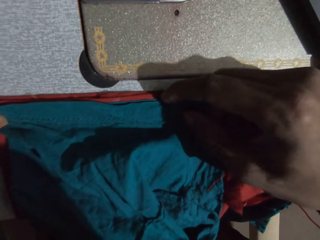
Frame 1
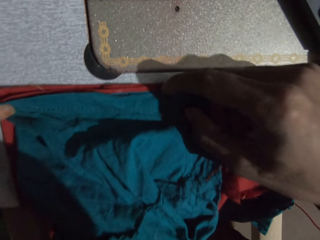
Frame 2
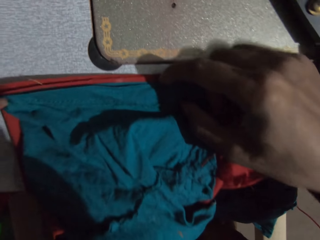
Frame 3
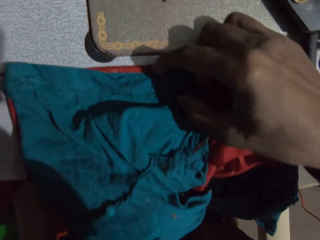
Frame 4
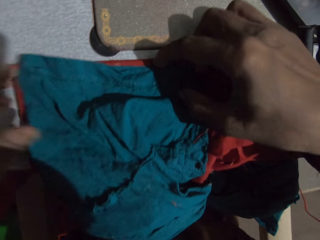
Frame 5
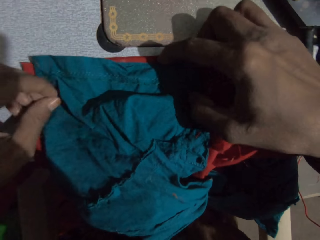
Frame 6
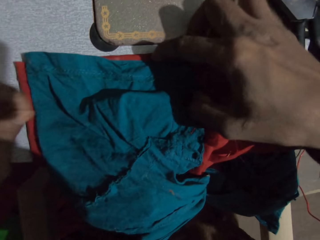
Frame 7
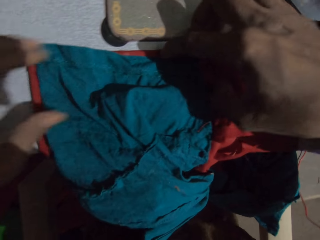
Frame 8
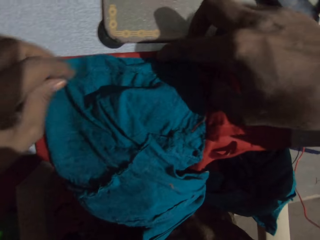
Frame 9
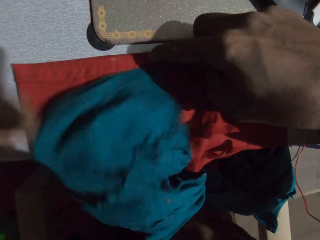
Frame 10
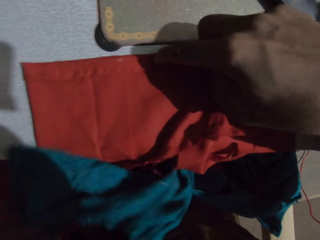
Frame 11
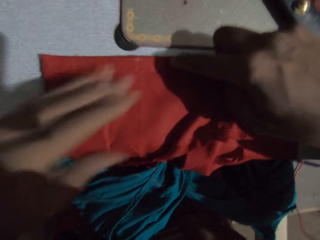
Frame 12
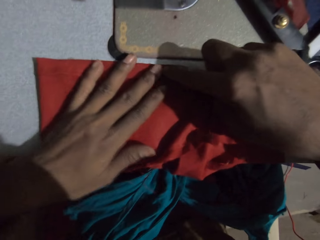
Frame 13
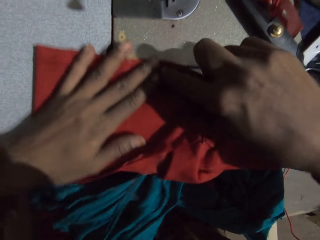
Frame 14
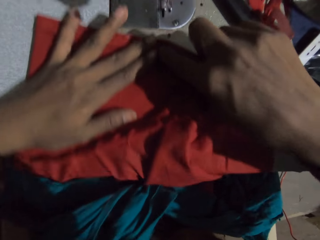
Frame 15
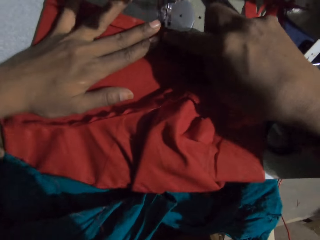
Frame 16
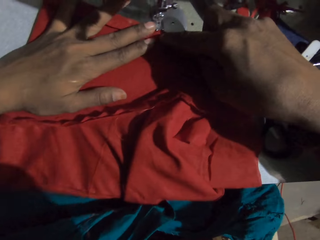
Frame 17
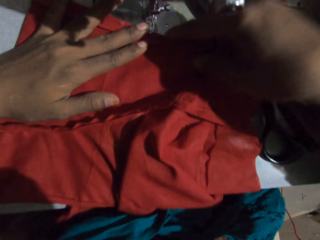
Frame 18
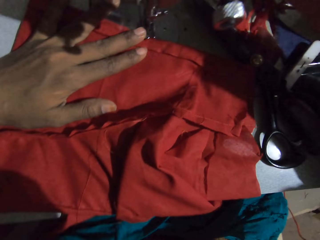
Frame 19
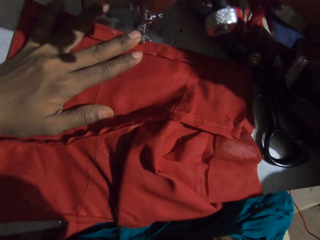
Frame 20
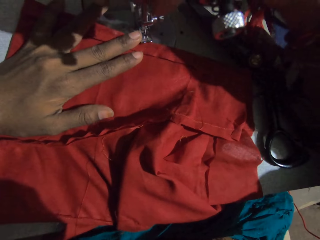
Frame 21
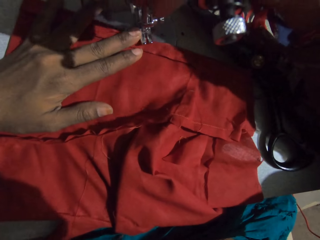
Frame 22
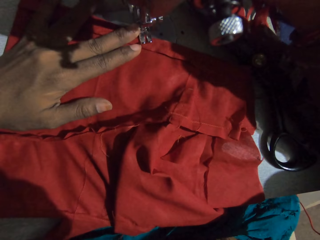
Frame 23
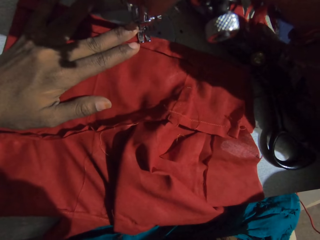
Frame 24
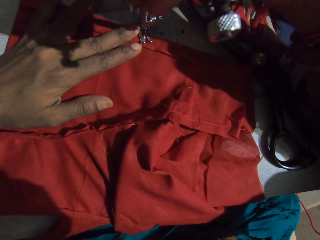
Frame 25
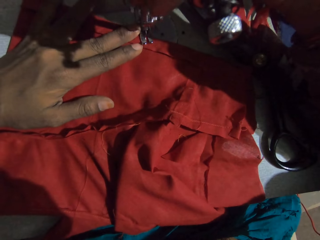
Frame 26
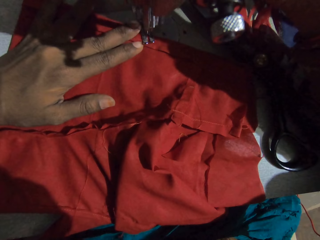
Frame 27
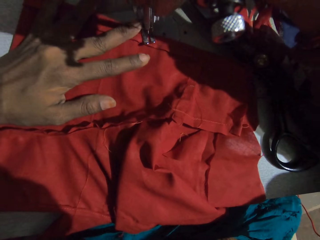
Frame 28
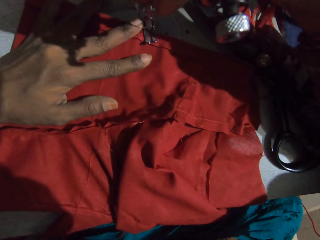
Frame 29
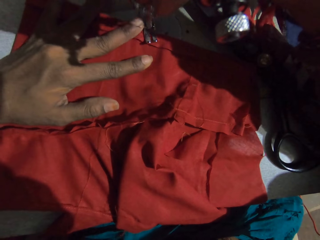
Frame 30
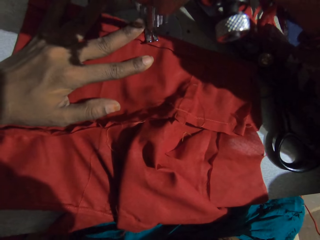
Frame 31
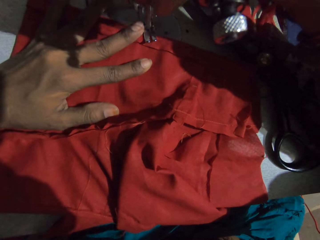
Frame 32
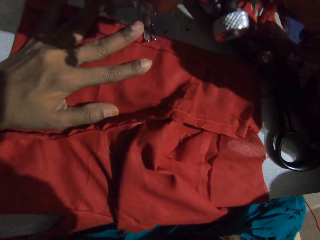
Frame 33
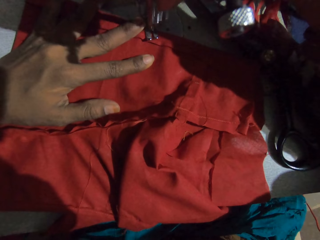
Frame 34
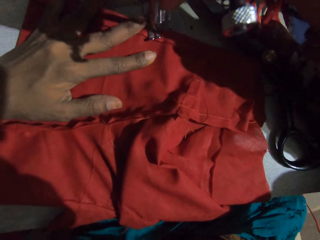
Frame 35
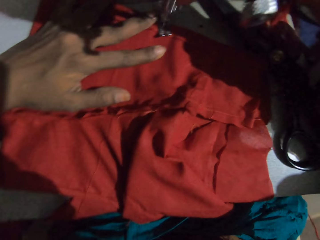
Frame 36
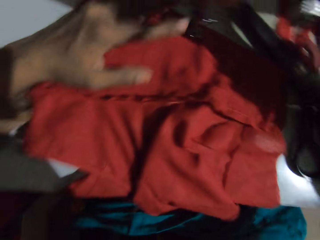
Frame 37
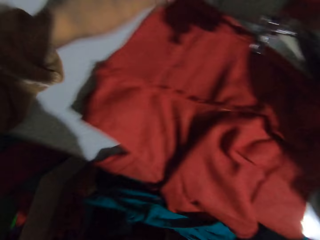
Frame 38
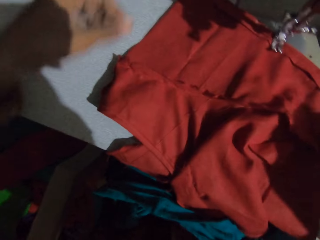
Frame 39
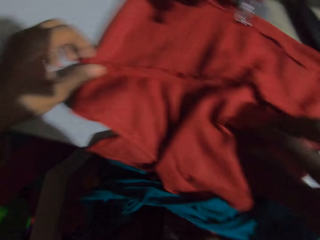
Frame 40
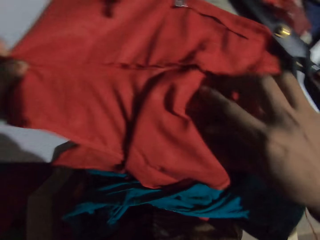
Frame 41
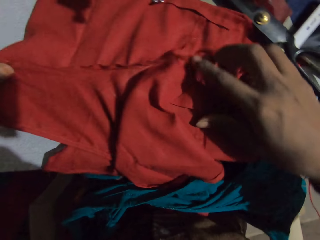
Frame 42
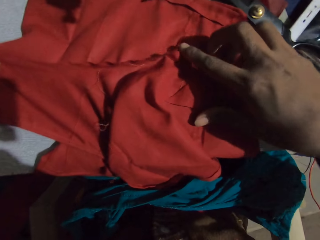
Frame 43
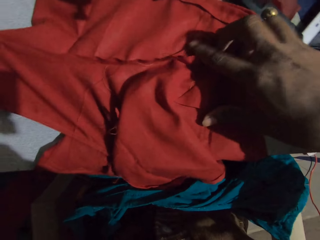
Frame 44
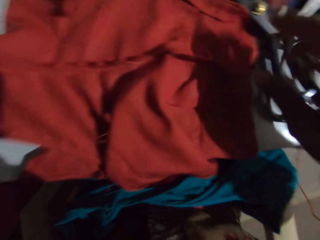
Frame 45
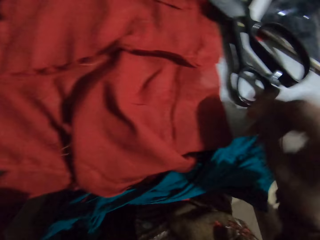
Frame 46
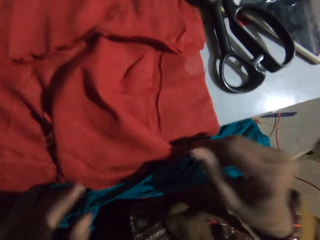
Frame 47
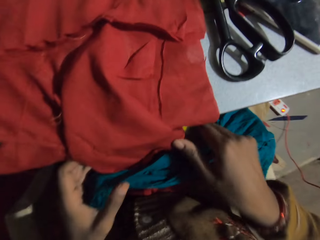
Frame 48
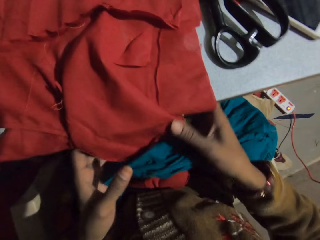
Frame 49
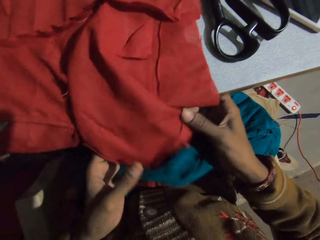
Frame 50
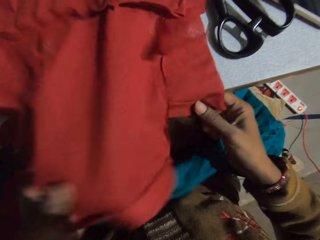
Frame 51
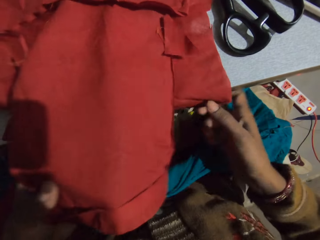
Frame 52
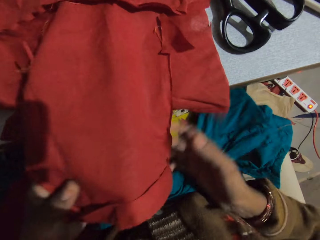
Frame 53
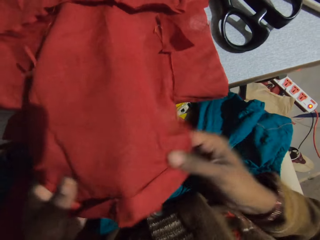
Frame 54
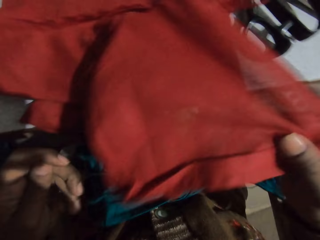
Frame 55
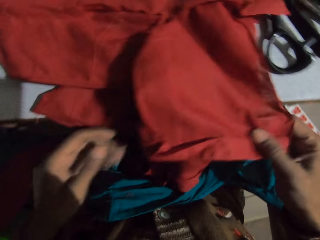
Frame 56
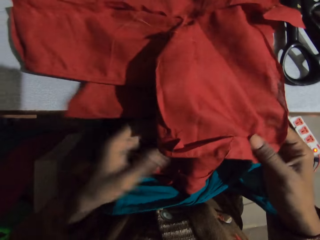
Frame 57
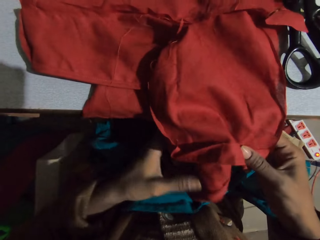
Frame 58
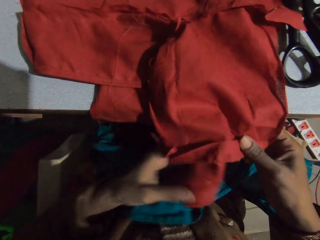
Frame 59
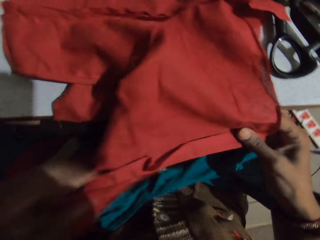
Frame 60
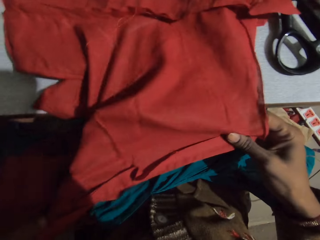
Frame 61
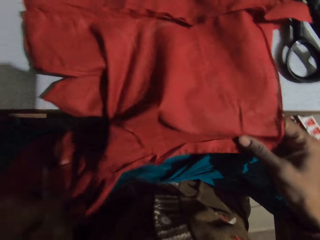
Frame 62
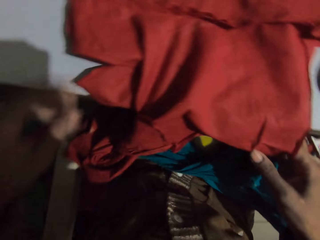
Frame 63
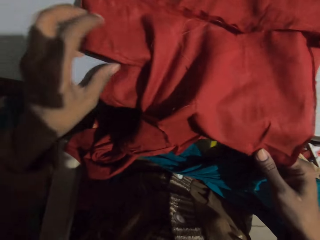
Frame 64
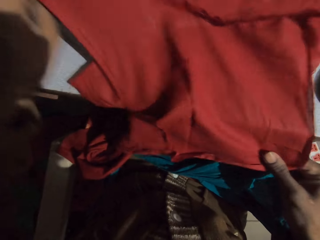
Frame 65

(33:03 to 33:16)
The camera wearer removes the cloth from the cloth. They move the cloth on the sewing machine. They sew the cloth with the sewing machine. They adjust the fabric. They spread the cloth on the sewing machine.

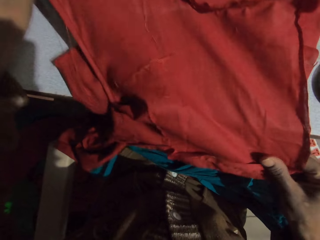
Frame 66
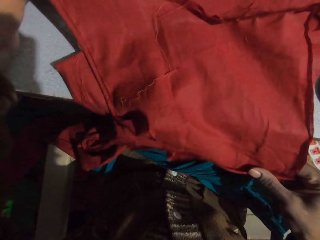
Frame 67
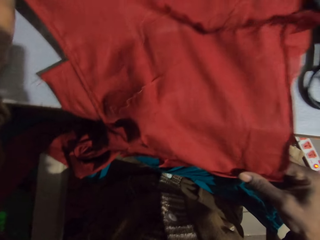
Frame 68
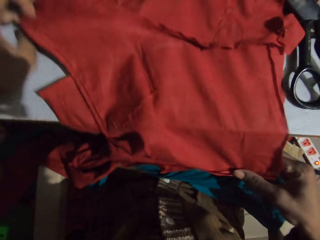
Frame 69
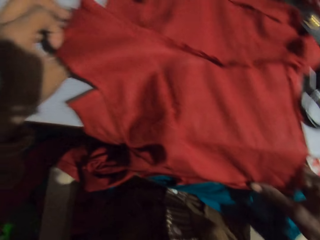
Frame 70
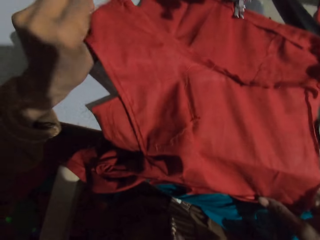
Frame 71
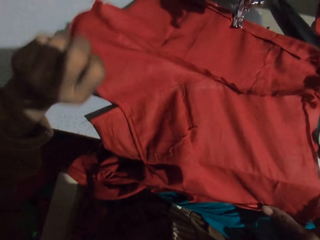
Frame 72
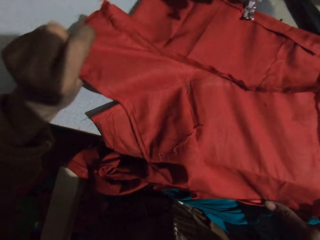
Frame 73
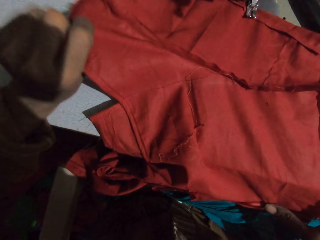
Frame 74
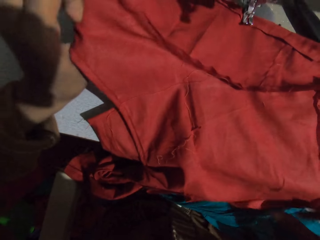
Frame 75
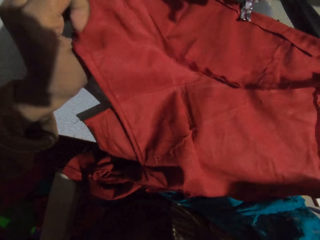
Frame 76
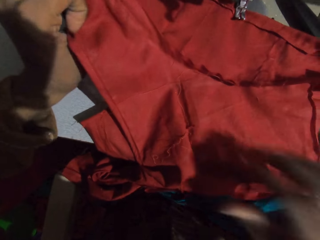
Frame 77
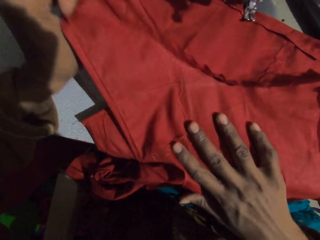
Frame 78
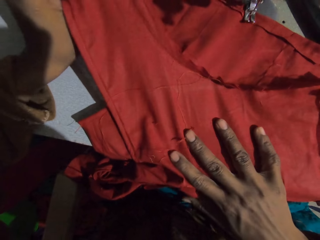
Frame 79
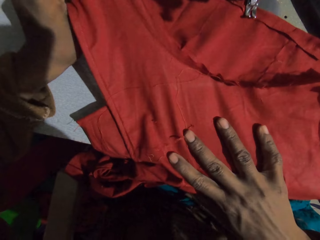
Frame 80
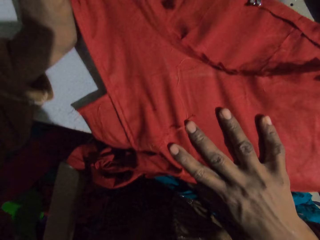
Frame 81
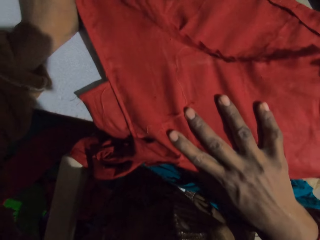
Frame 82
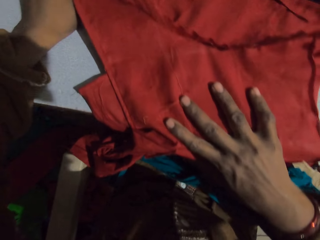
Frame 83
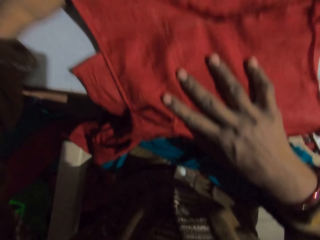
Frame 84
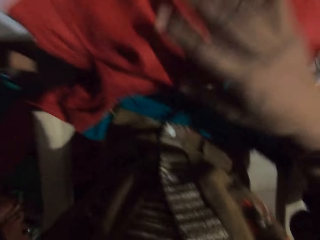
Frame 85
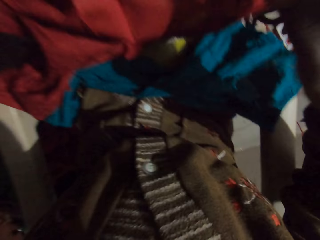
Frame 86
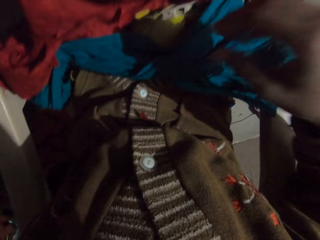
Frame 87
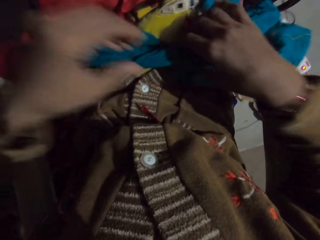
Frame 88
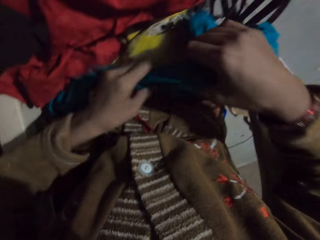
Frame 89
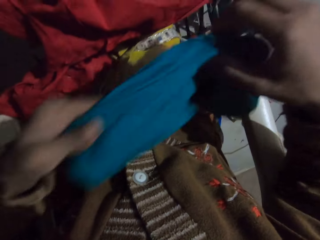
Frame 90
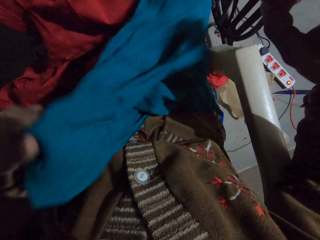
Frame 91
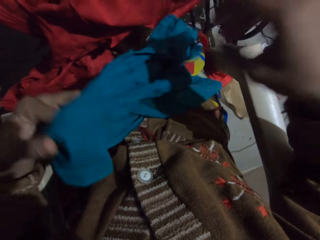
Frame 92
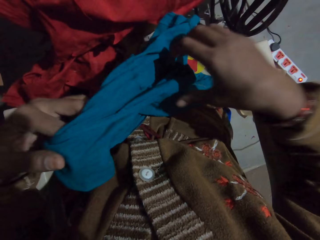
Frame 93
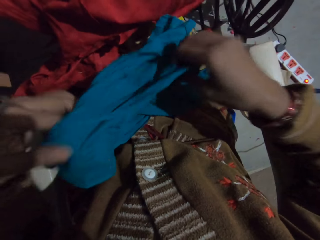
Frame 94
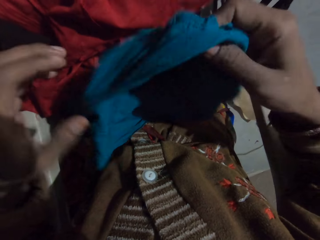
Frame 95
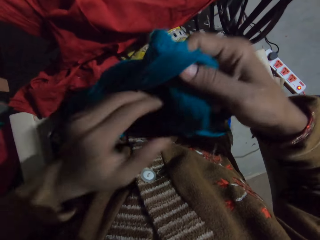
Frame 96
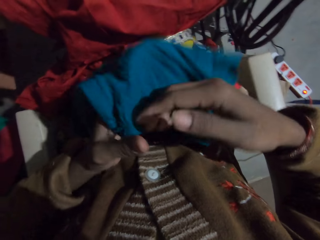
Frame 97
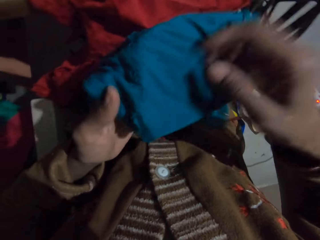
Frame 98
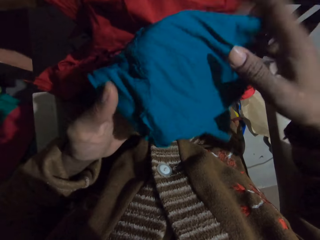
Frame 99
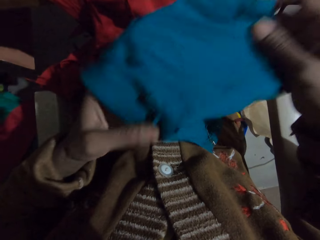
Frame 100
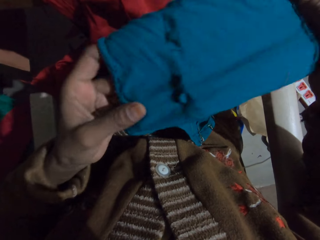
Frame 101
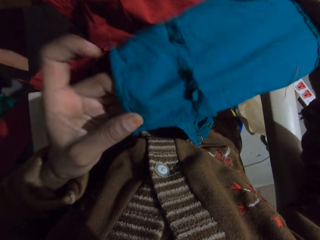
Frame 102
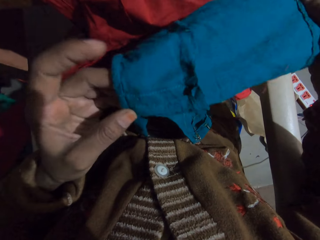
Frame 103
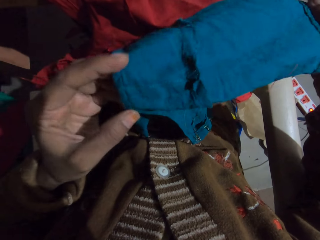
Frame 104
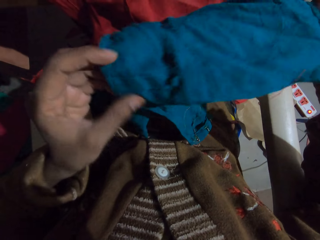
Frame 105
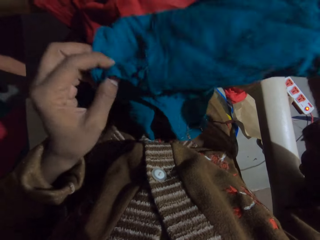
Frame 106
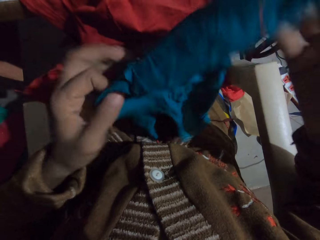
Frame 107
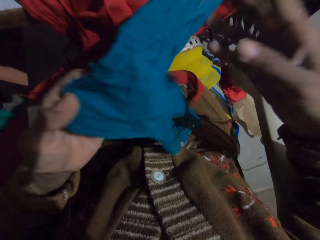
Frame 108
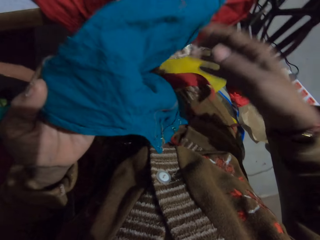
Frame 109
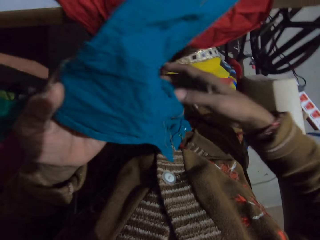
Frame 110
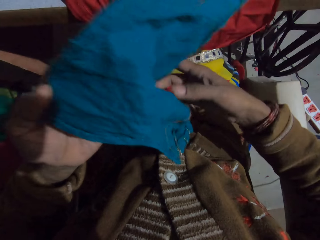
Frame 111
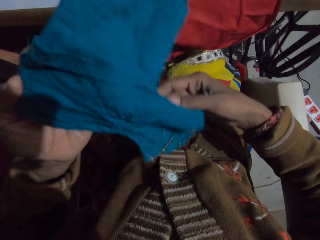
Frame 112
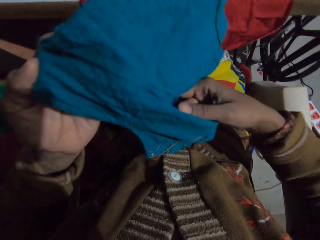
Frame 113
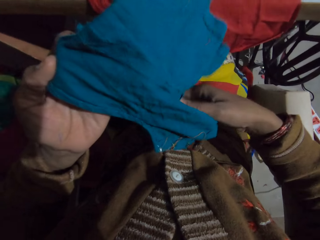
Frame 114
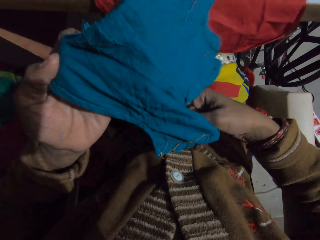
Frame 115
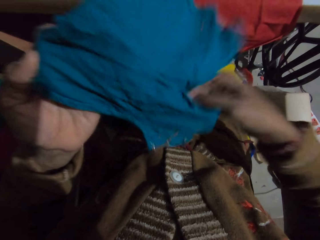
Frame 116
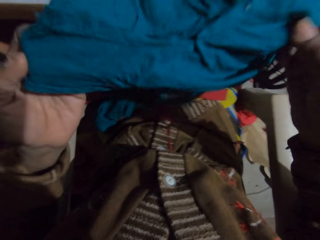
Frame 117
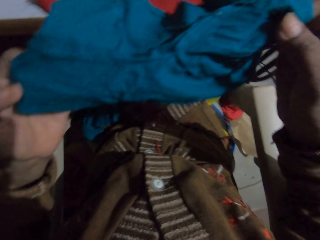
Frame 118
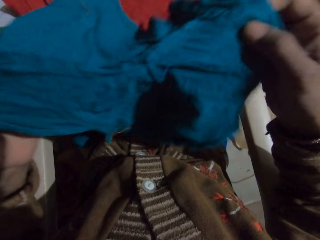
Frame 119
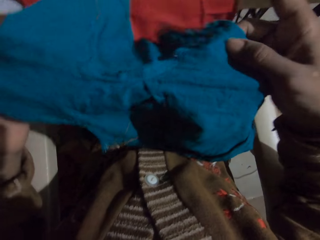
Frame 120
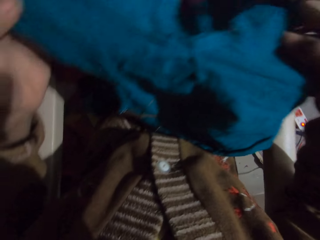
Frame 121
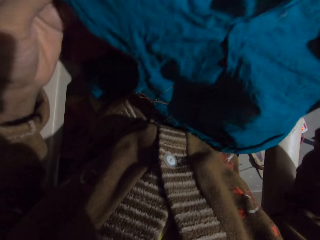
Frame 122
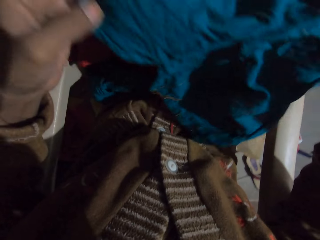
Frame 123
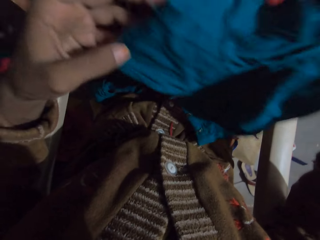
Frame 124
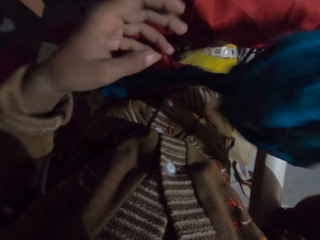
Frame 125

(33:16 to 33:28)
The camera wearer picks the cloth from the thighs. They adjust the fabric. They look at the cloth.
